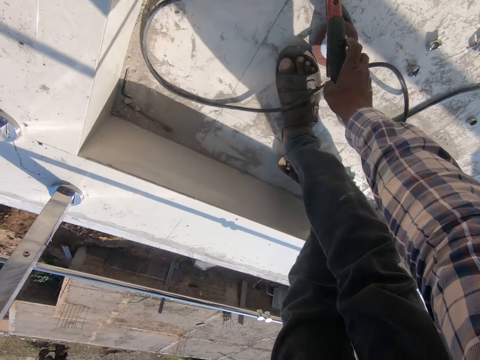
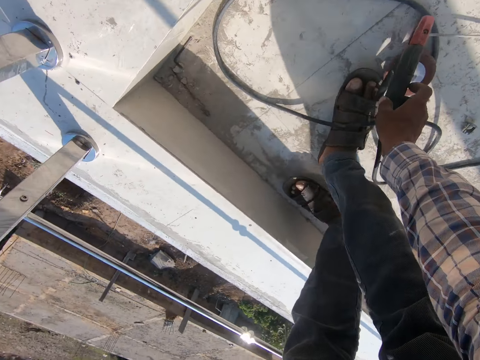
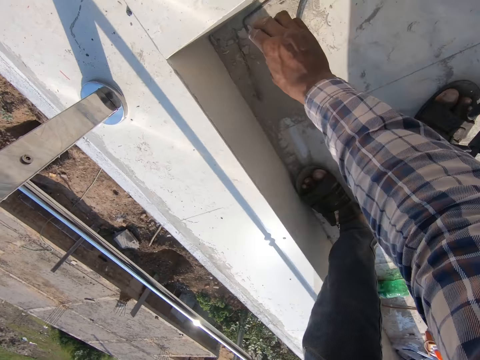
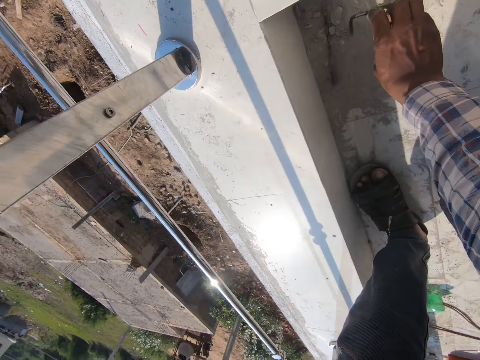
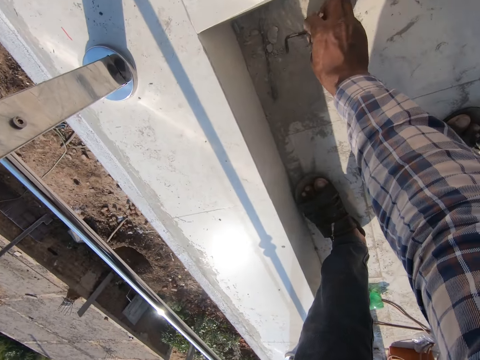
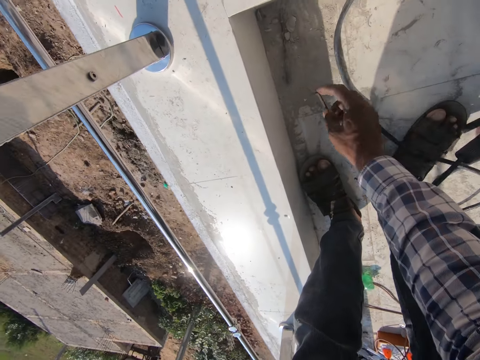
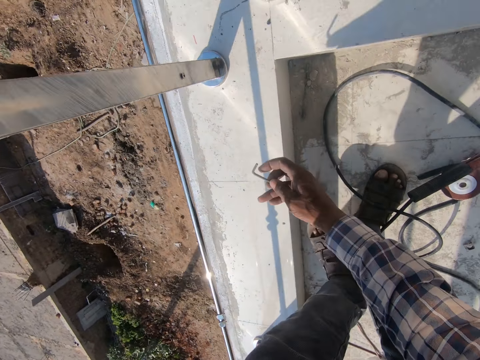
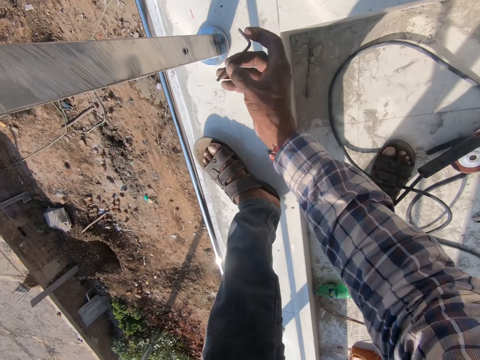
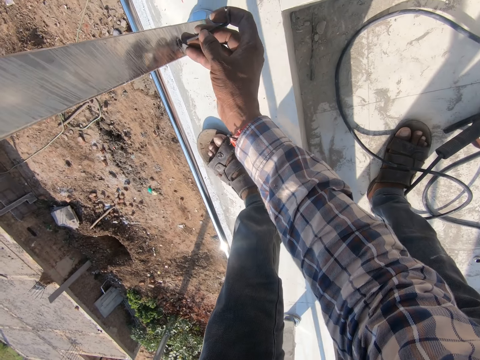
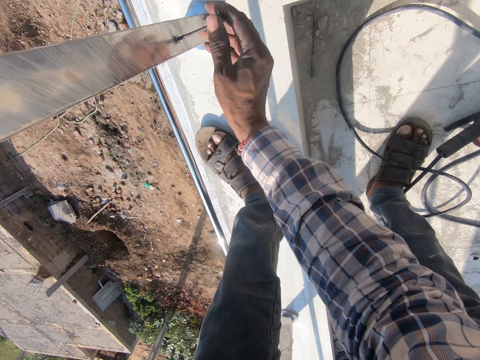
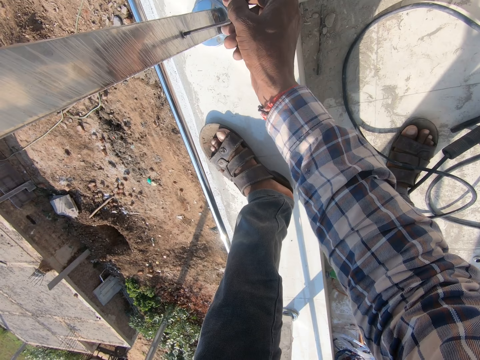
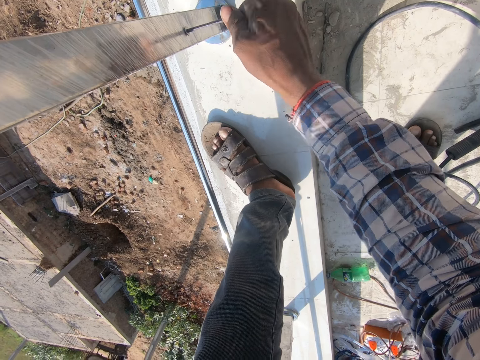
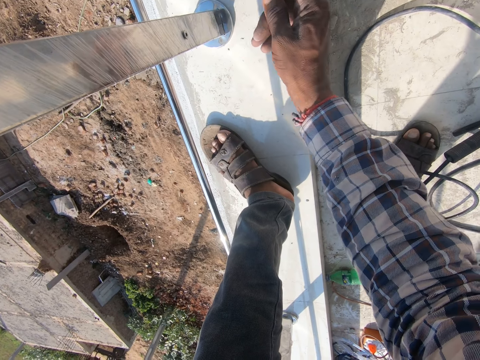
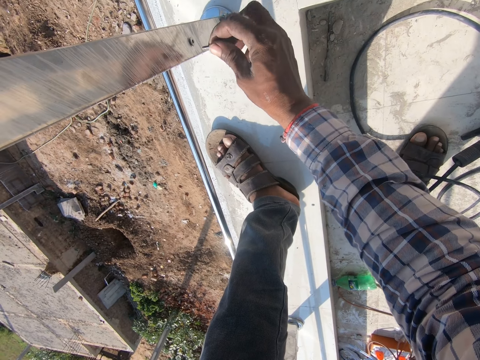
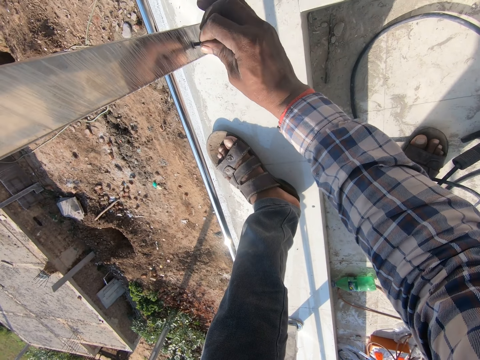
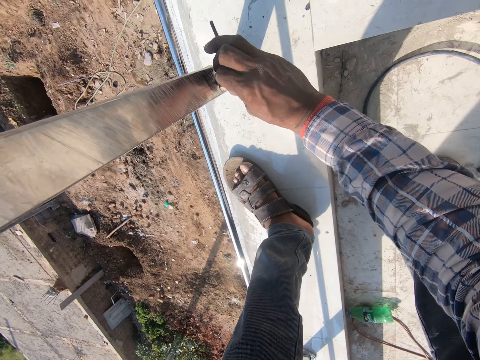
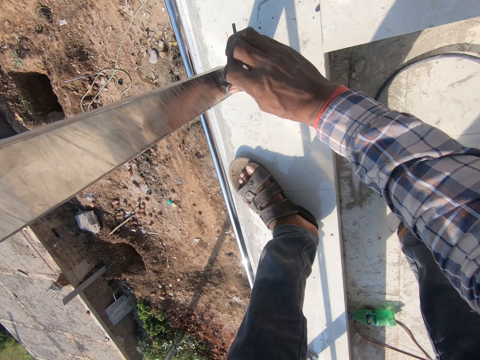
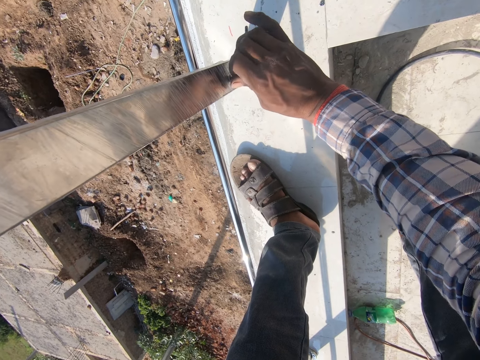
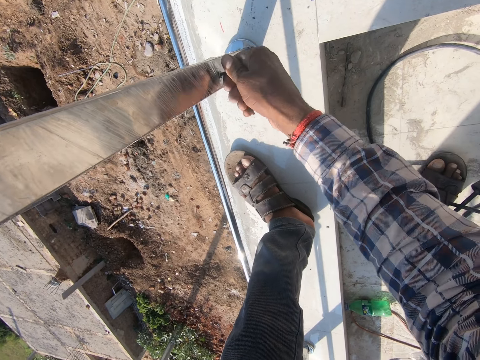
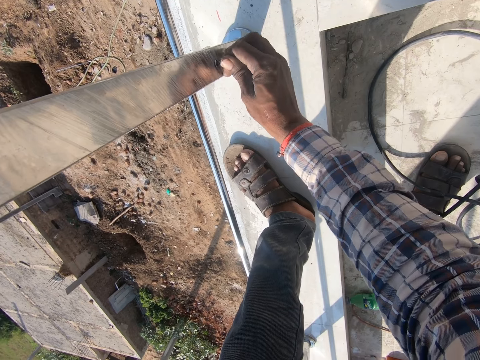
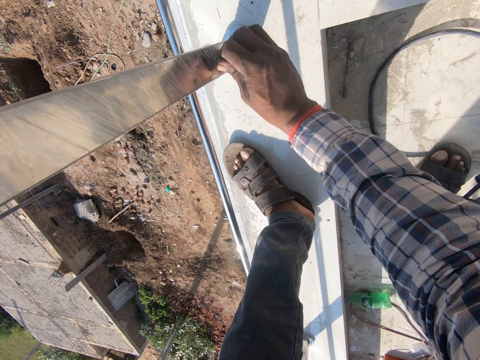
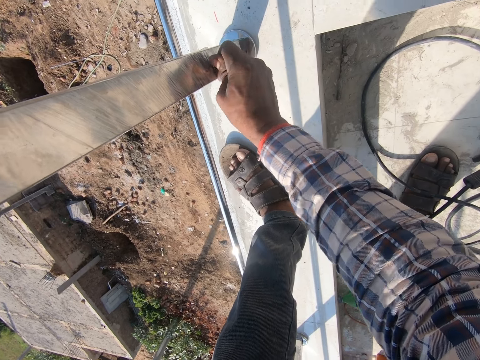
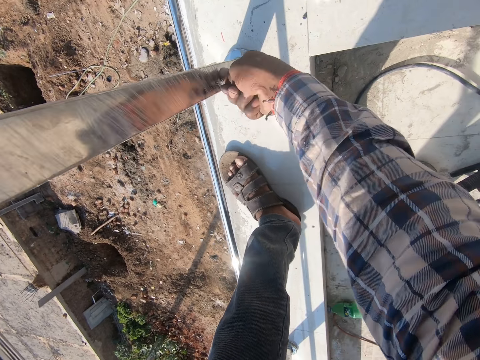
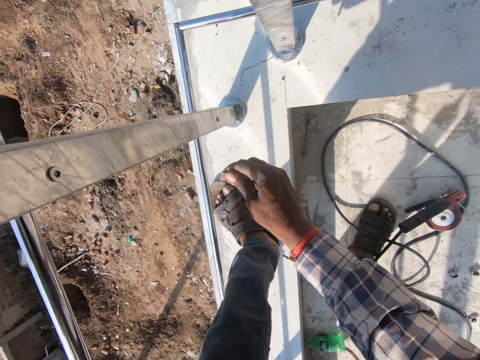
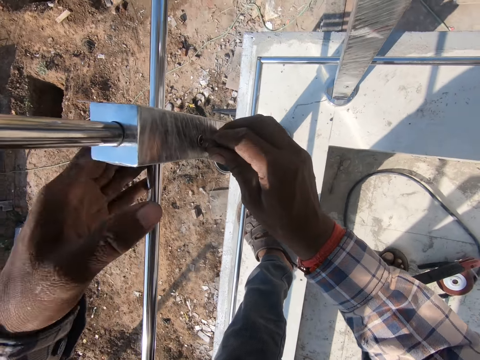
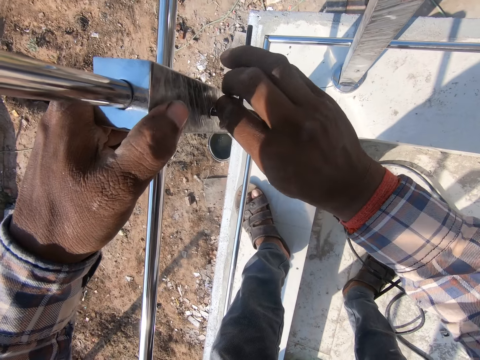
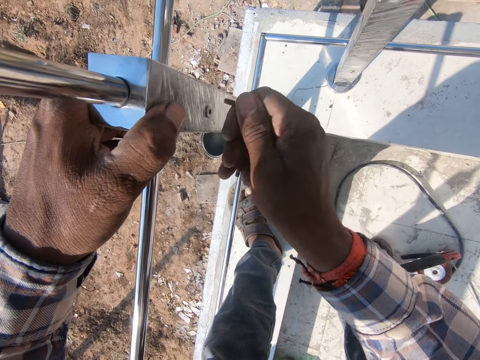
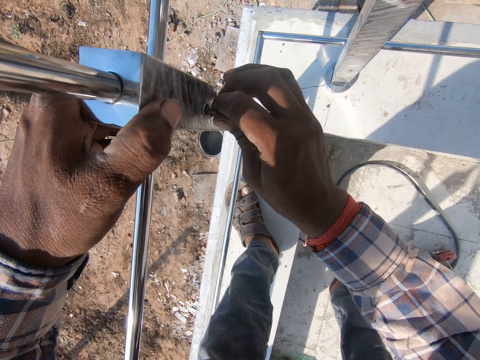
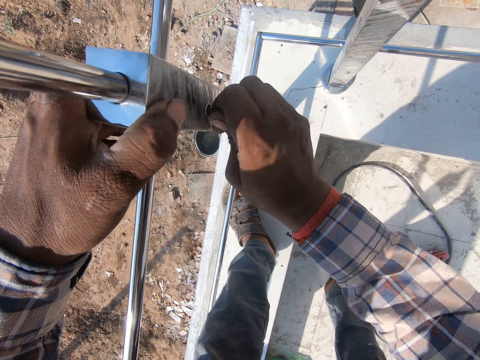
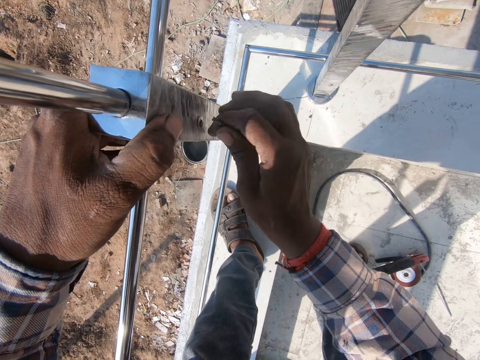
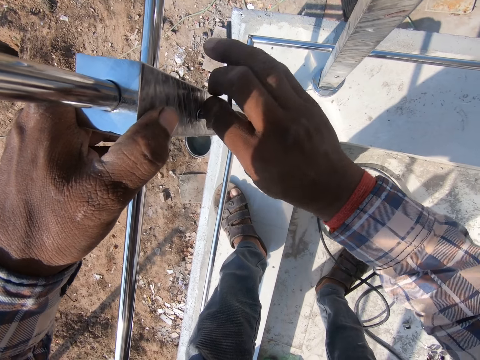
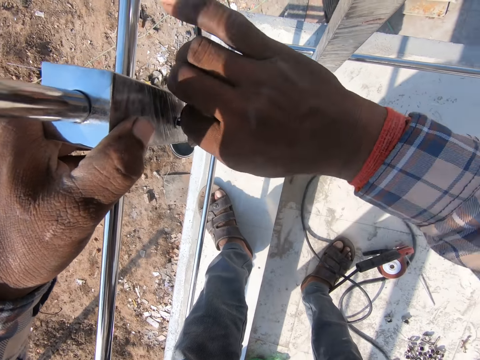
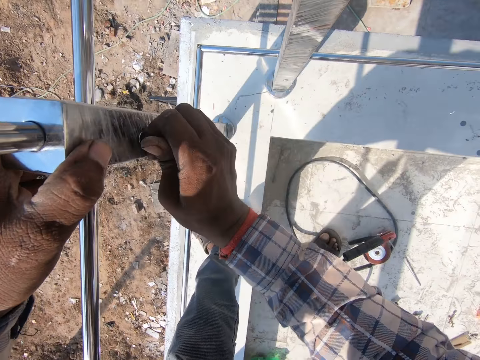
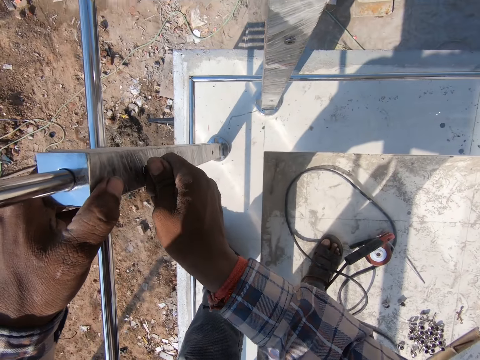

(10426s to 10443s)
The camera wearer places the electrode holder on the floor. They pick up an Allen wrench from the floor. They put the Allen wrench in a screw. They tighten the screw. They tighten the screws on the metal.

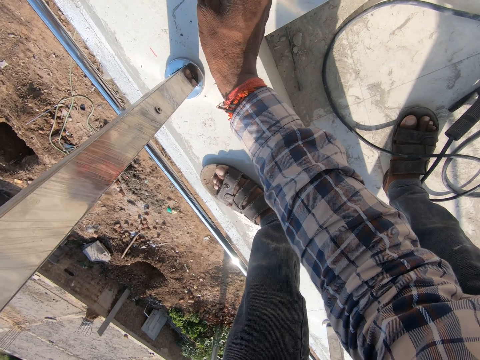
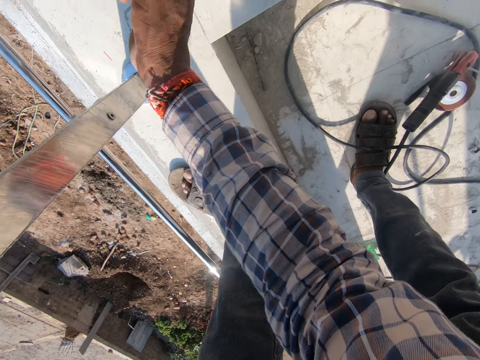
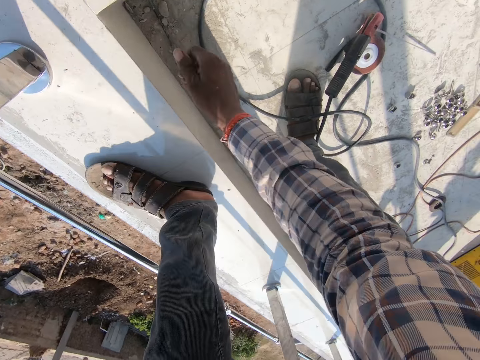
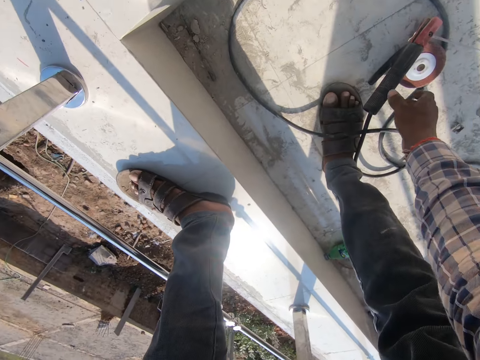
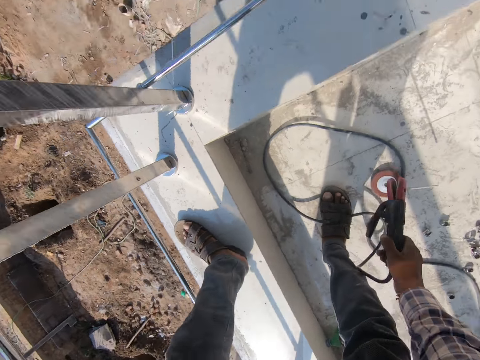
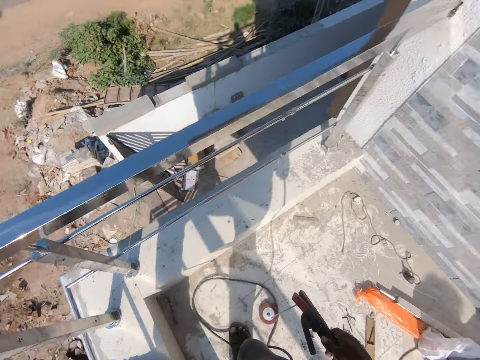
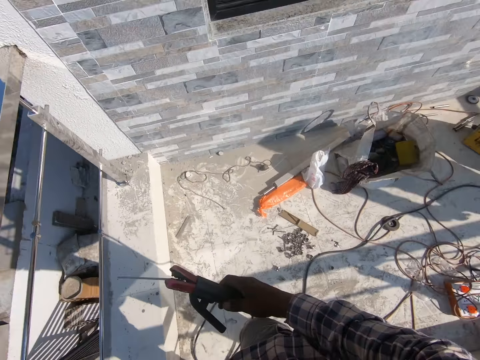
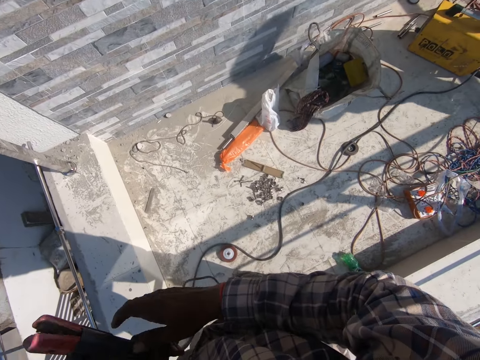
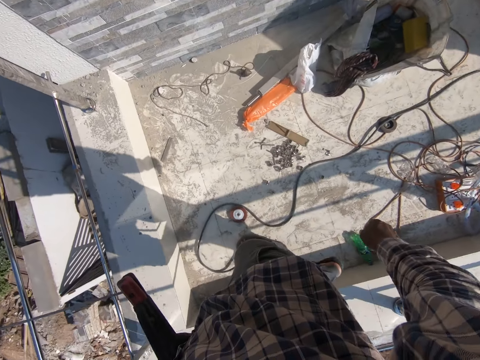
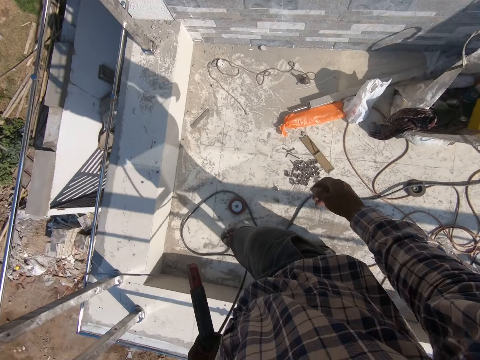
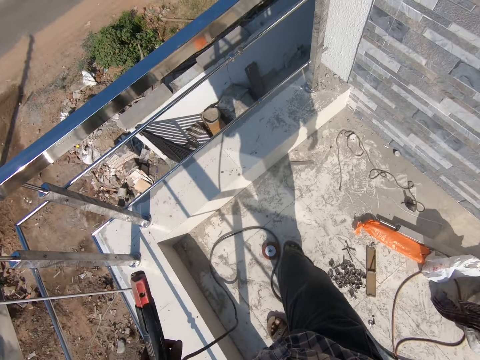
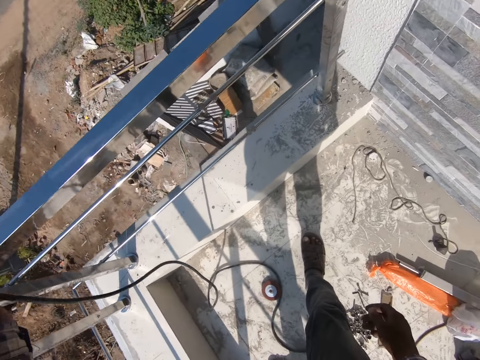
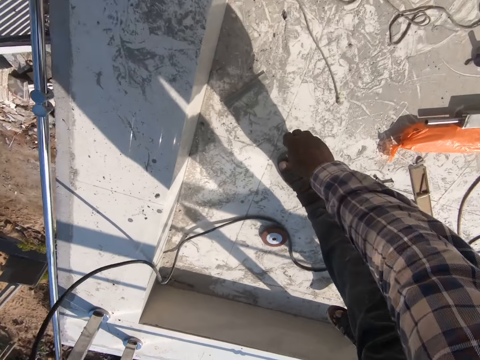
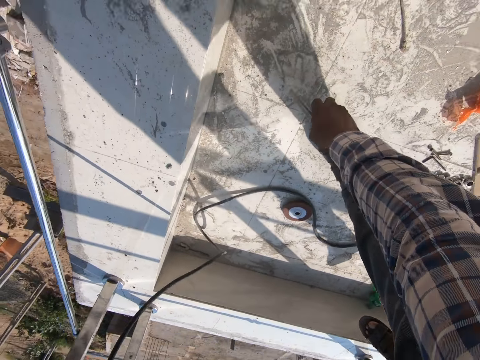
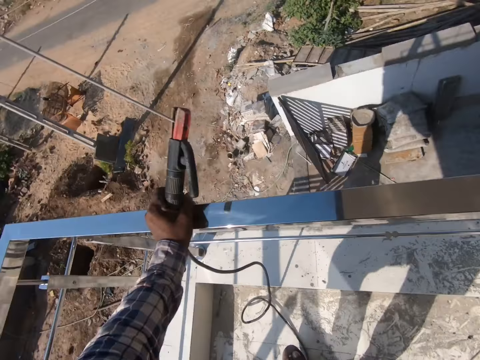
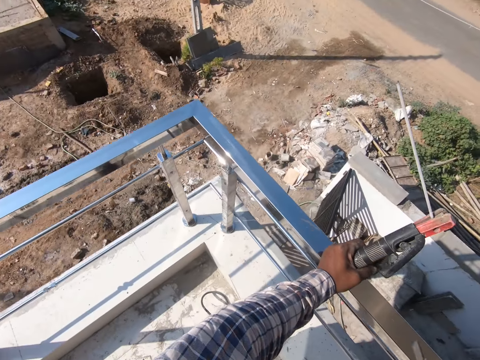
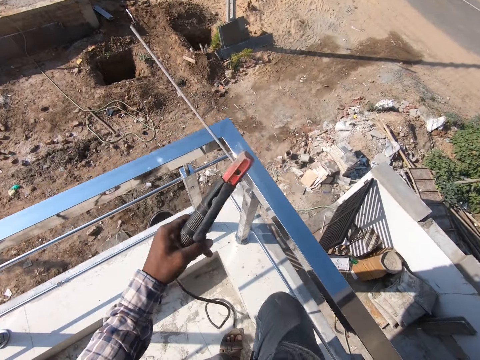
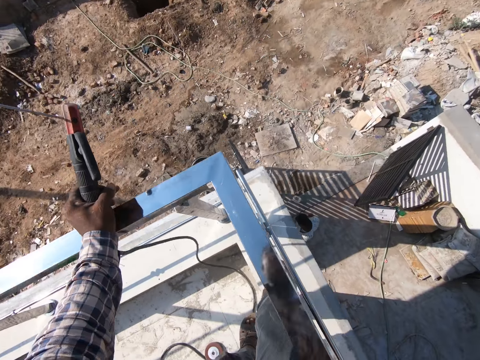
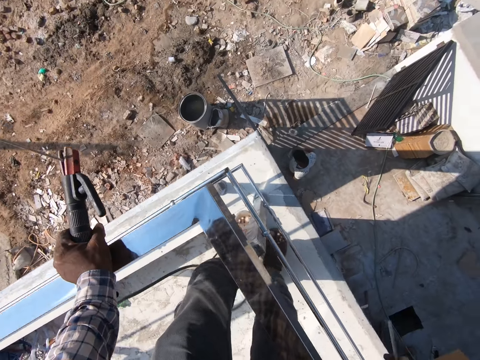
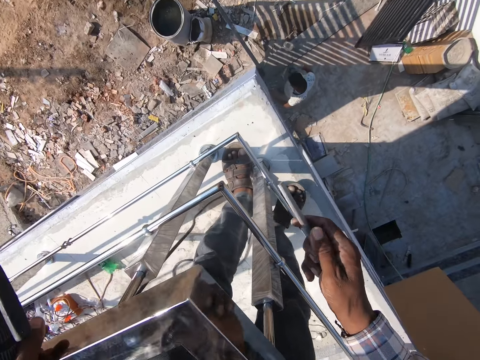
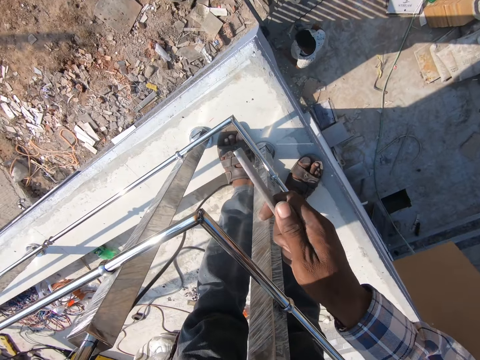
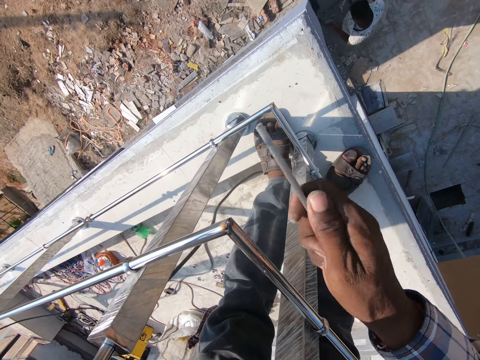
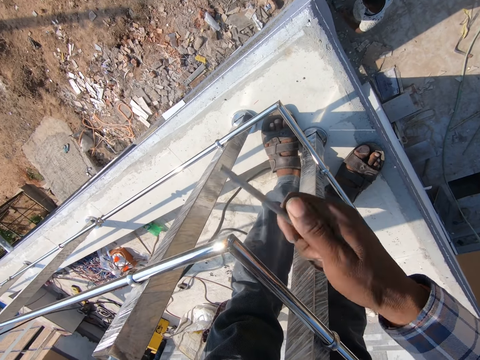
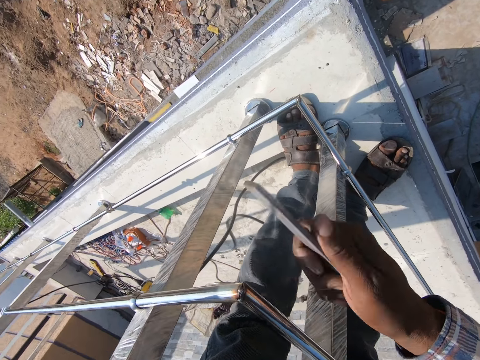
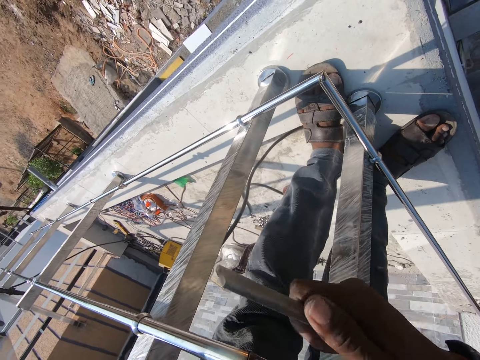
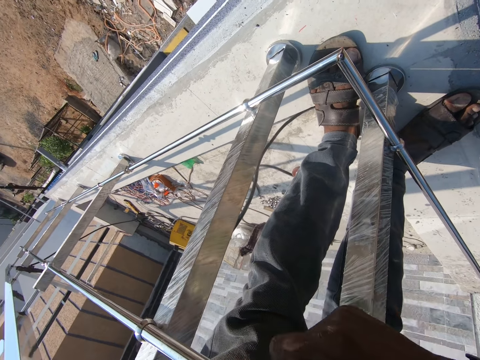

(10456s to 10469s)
The camera wearer throws the Allen wrench on the floor. They pick up the electrode holder from the ground. They look around. They transfer the electrode holder to the other hand. They look around. They pick up a metallic piece from the floor. They hit the welded part with a small metal.
